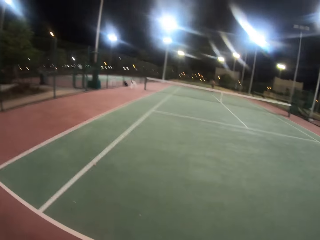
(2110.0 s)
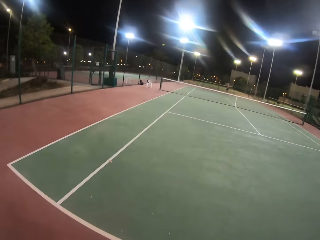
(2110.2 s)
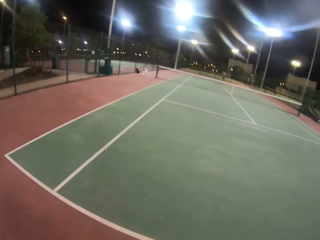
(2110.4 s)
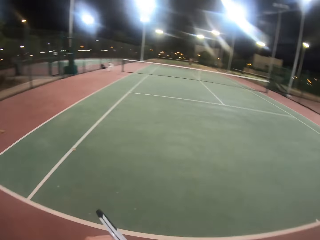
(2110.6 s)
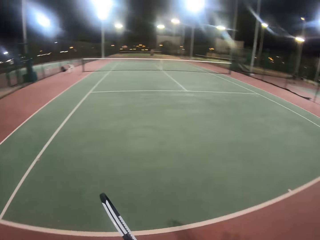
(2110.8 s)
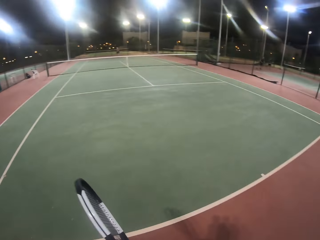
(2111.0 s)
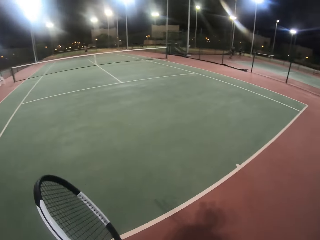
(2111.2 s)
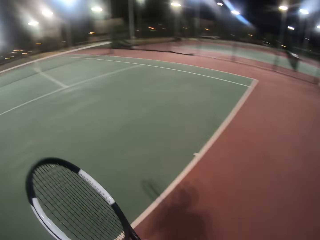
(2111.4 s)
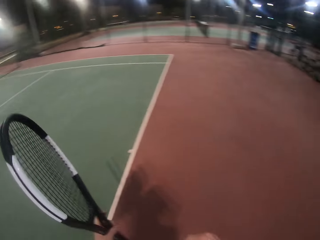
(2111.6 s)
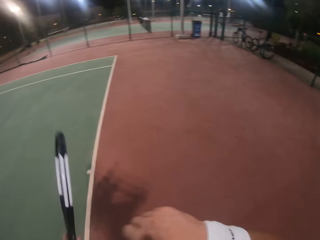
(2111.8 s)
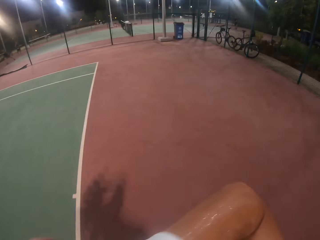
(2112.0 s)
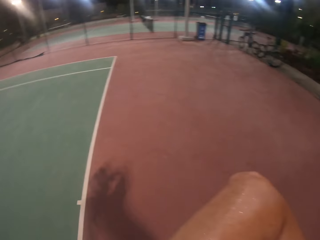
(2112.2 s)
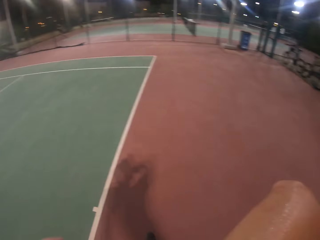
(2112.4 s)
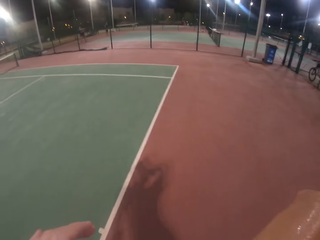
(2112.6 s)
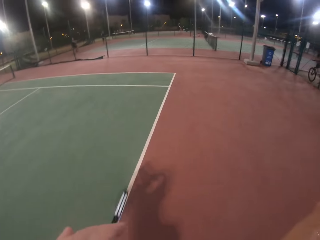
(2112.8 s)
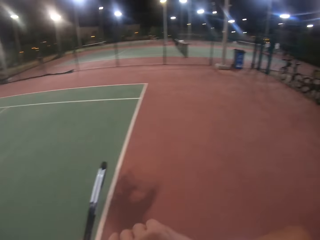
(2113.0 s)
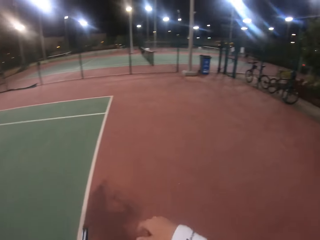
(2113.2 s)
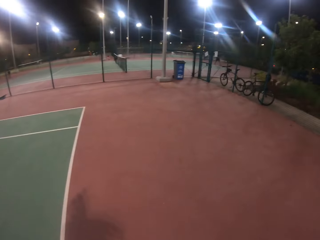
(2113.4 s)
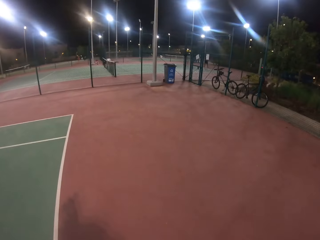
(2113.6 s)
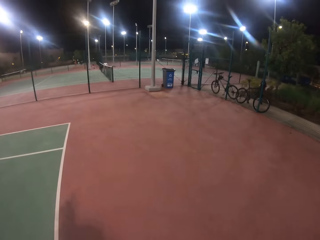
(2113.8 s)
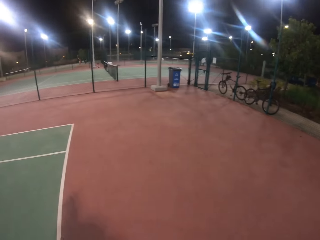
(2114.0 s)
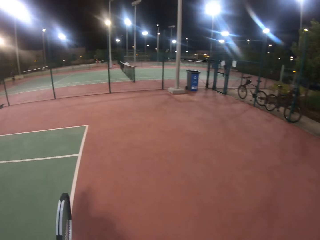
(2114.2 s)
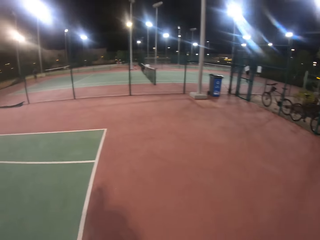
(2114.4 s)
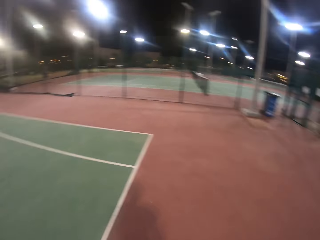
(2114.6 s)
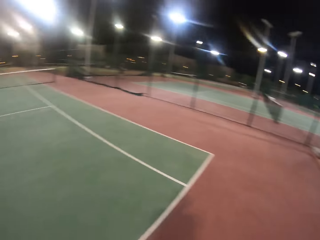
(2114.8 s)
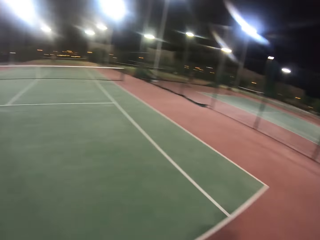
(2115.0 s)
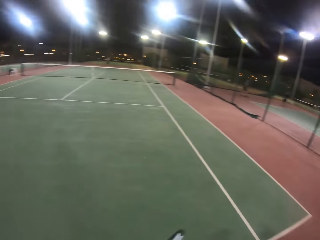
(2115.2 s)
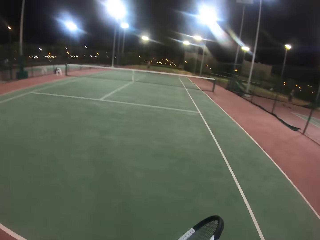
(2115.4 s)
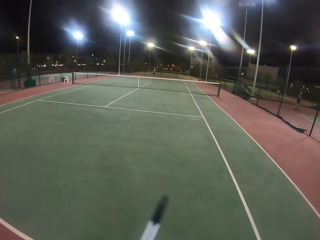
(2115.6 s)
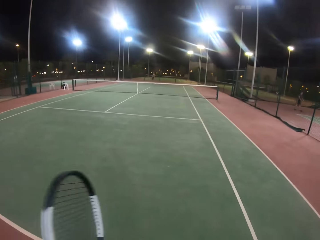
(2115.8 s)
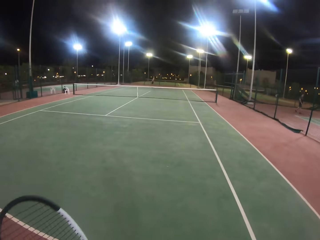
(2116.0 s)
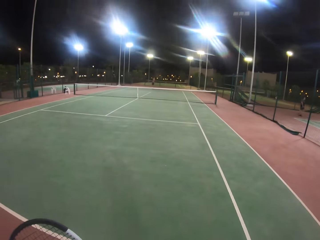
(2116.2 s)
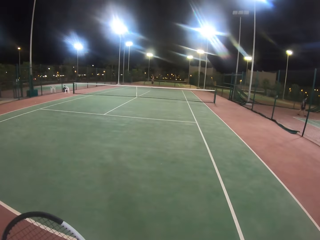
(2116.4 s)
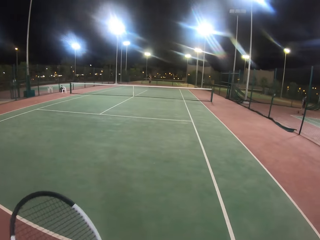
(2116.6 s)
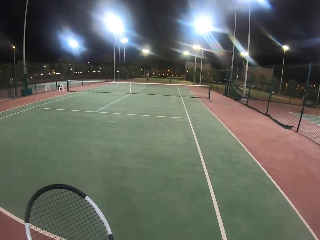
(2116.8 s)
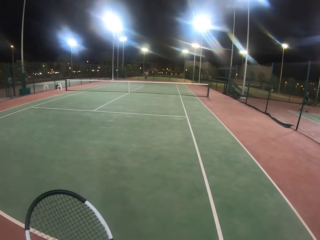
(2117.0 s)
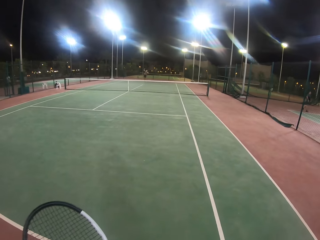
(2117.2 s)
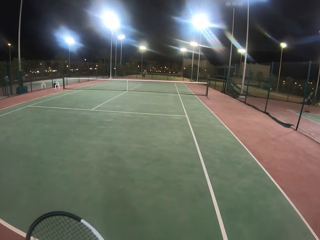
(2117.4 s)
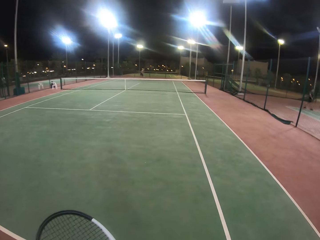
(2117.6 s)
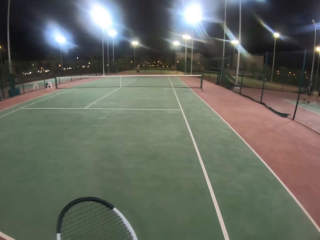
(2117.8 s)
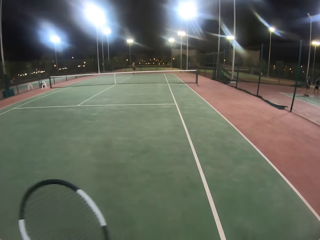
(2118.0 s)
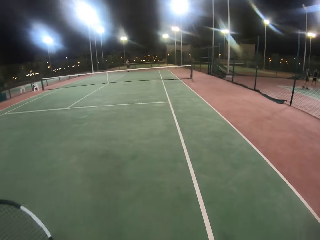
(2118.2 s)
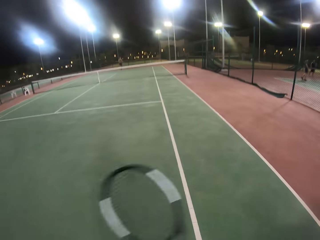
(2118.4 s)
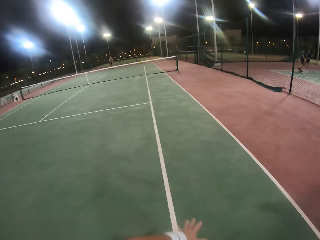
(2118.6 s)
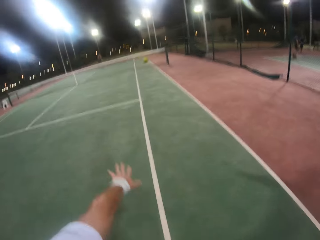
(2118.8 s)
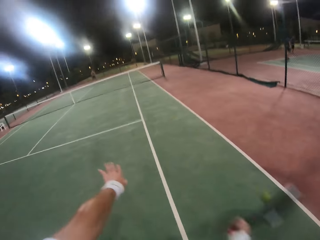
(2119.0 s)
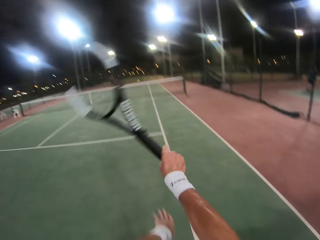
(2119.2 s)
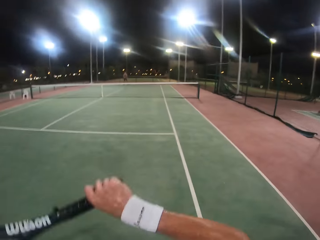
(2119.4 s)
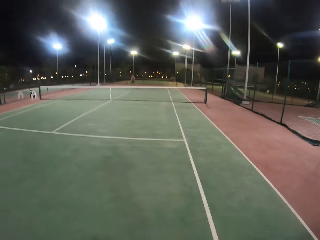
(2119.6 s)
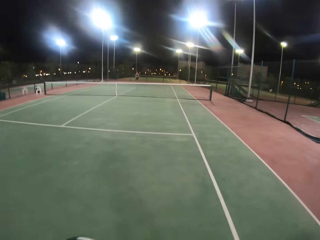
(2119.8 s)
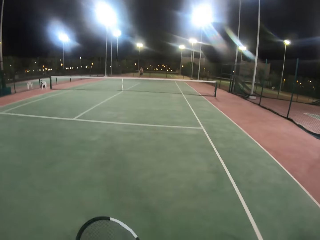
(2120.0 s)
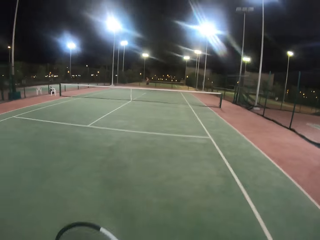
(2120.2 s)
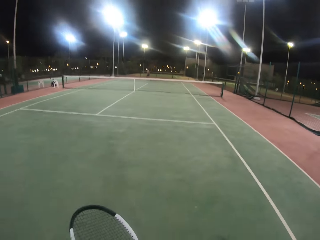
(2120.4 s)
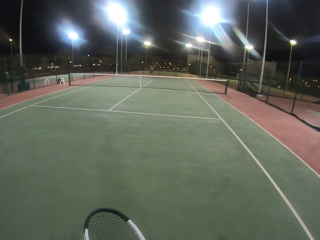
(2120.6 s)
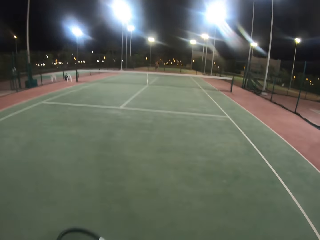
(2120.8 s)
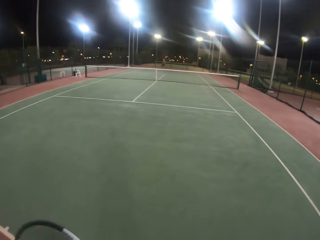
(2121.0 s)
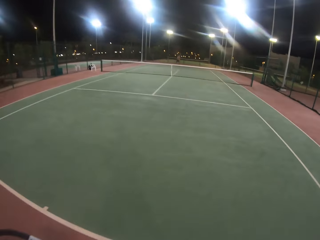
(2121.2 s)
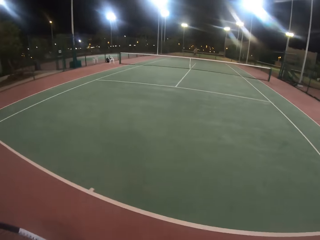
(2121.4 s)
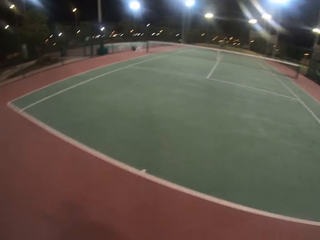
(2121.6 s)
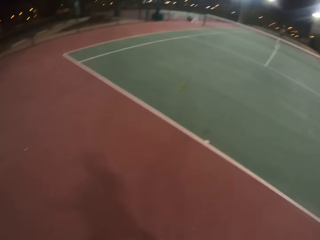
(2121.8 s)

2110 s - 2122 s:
The camera wearer looks around. The camera wearer and a person play the tennis game.

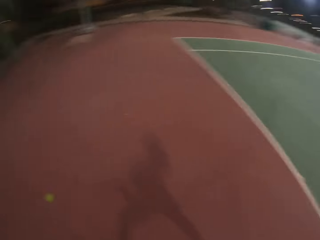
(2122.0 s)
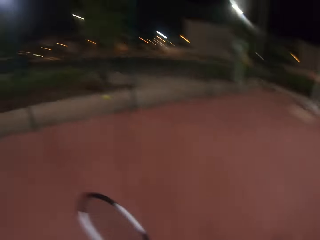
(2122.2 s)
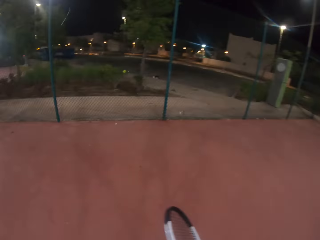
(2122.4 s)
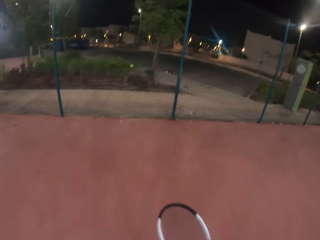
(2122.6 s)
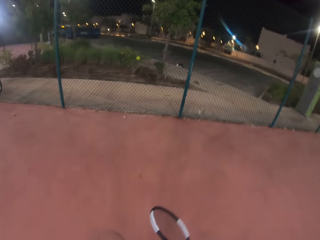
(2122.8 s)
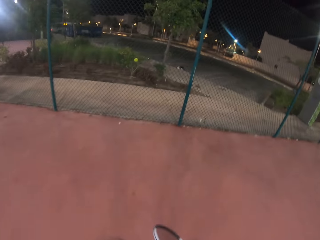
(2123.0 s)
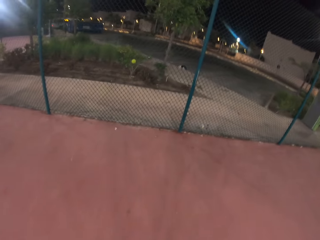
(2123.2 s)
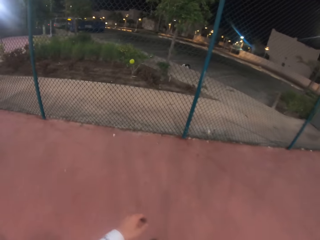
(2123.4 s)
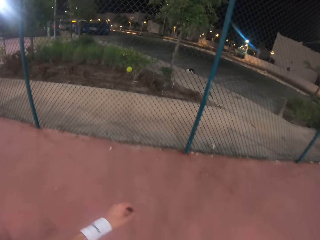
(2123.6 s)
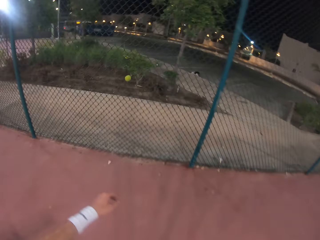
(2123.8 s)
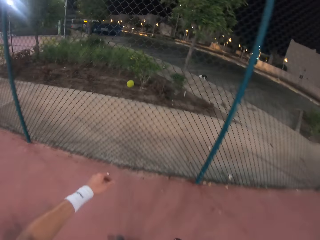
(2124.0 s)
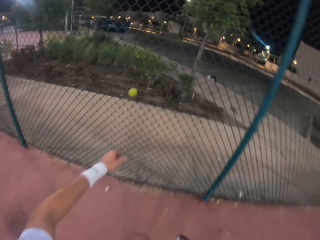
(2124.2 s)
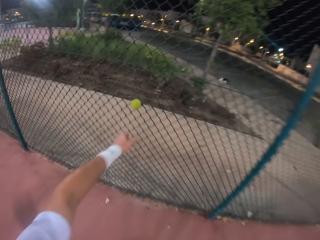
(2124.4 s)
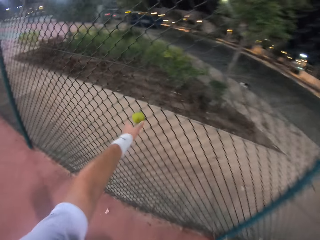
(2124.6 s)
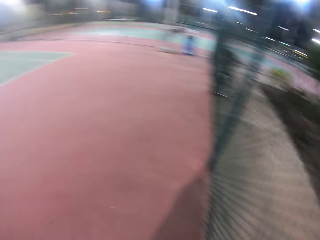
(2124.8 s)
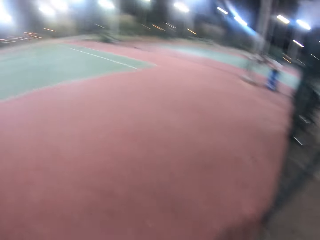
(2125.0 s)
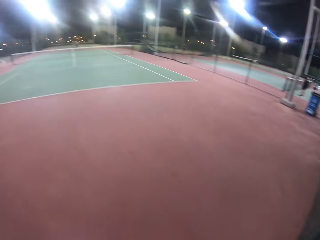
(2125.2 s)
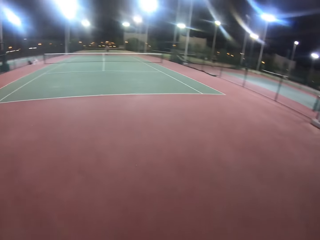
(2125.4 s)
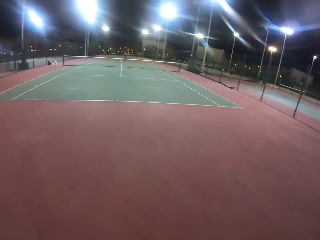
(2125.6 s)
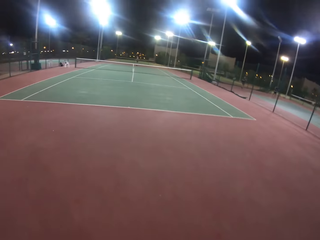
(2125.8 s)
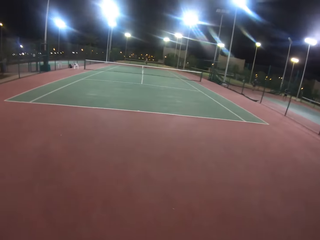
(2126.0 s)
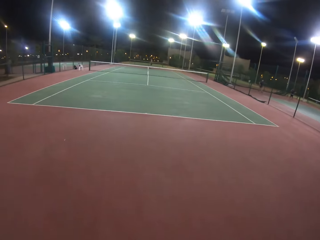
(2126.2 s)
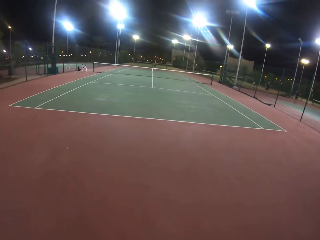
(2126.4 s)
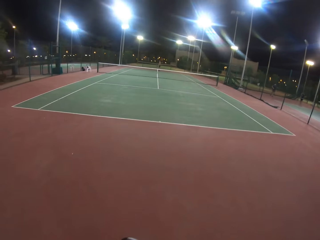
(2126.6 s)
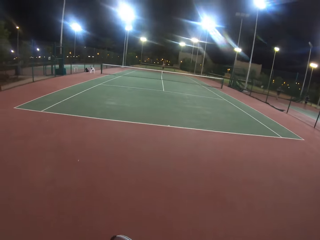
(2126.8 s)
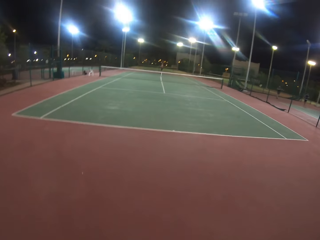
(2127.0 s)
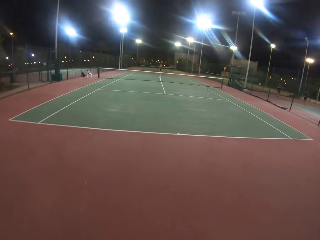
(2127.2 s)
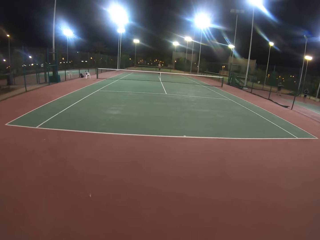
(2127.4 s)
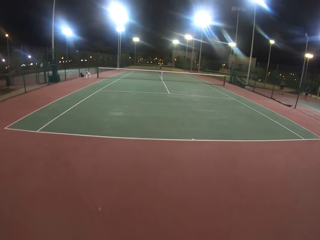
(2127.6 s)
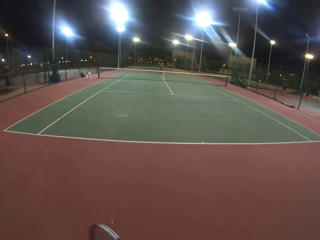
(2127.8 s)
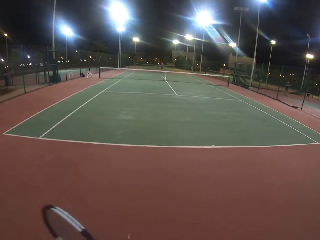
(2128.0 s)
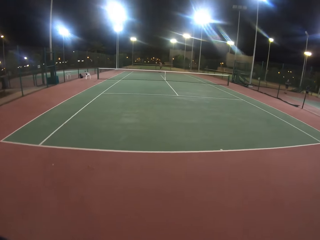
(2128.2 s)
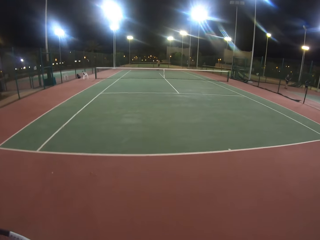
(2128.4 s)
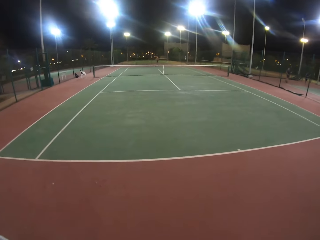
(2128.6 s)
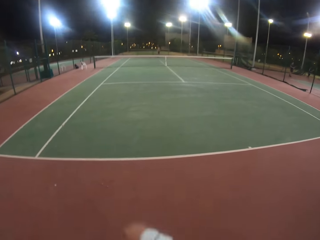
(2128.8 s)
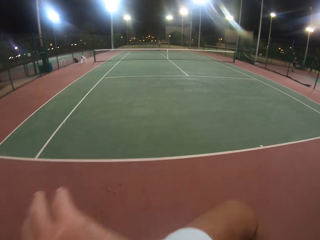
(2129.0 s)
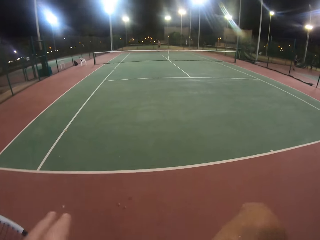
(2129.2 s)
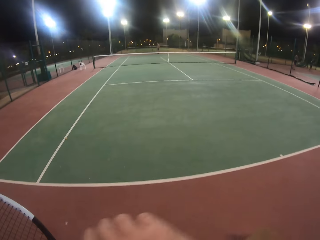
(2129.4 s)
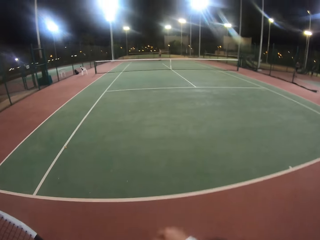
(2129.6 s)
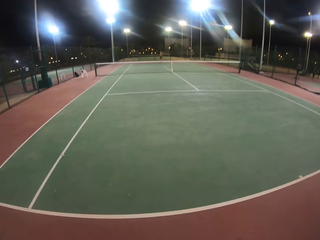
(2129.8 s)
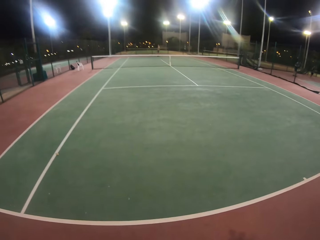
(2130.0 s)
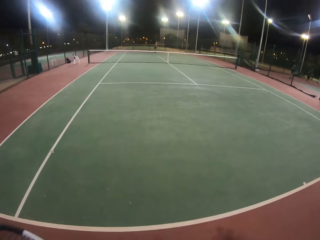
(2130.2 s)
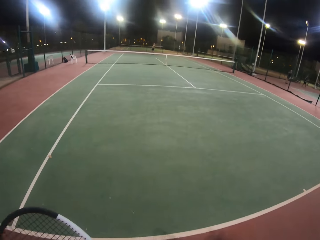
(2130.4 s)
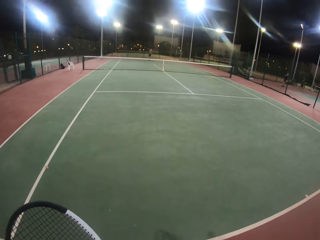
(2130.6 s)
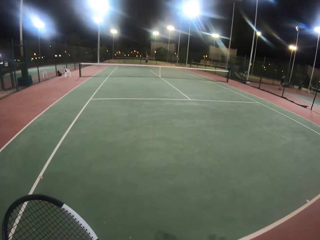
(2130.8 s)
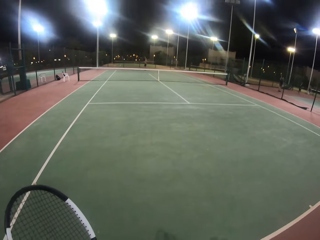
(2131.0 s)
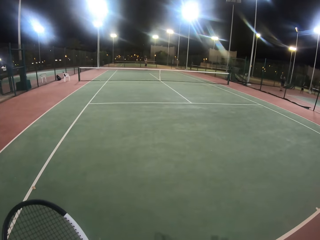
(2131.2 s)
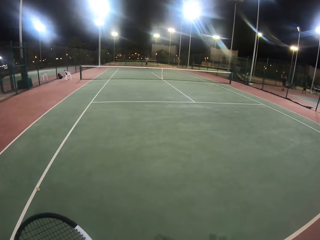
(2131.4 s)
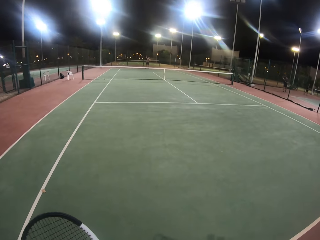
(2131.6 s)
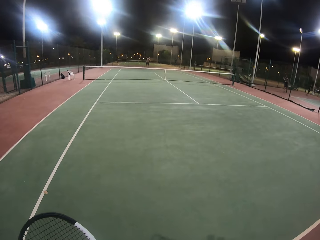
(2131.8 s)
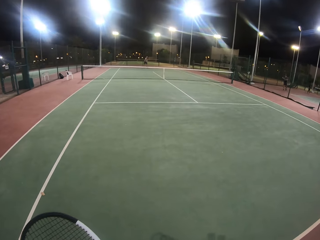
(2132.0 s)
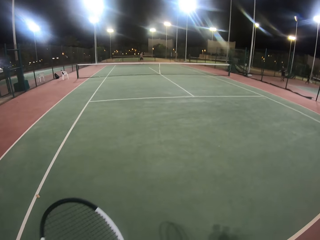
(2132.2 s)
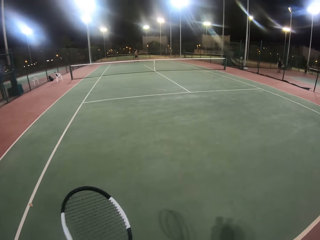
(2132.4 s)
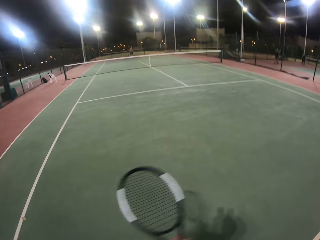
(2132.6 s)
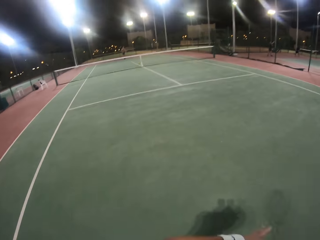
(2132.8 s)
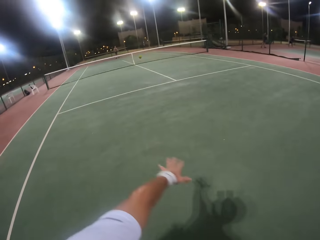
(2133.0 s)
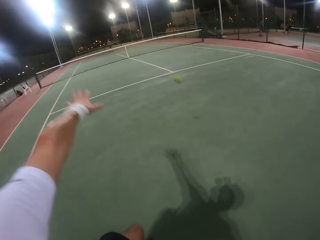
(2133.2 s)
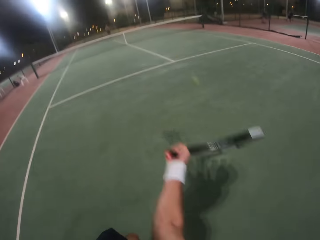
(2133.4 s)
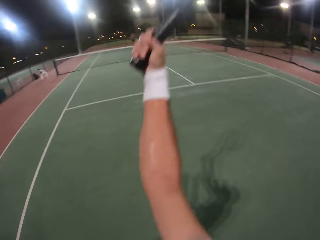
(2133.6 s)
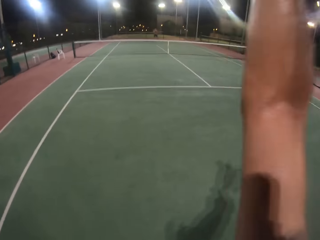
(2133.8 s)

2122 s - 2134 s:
The camera wearer looks around. They walk around. They collect the ball from a braided tennis net. They look around. They walk around. They wipe the face with a hand. They walk around. A person plays the game.
